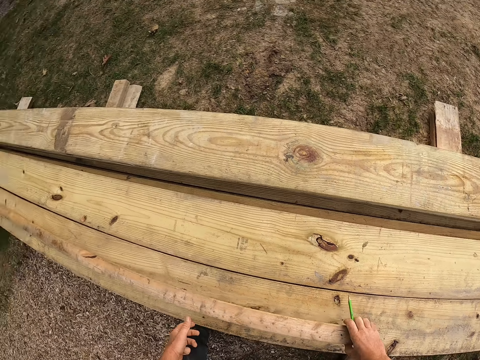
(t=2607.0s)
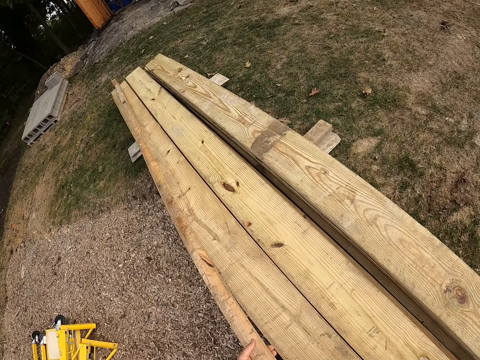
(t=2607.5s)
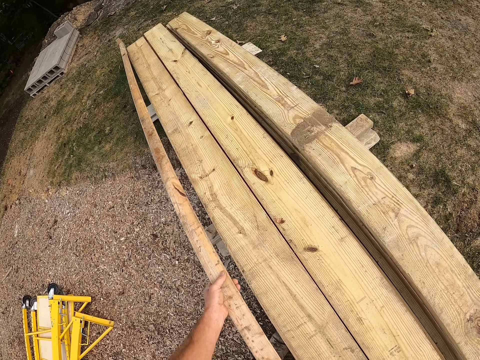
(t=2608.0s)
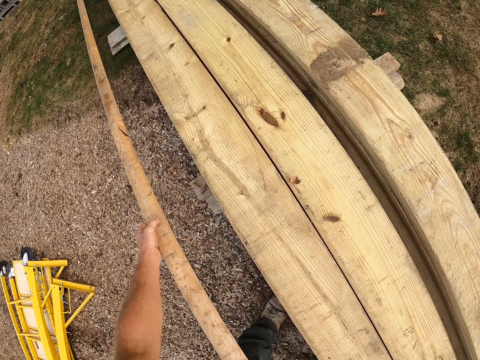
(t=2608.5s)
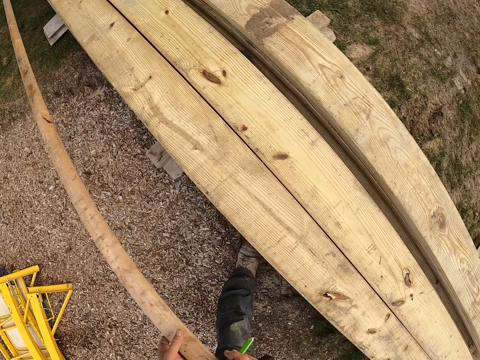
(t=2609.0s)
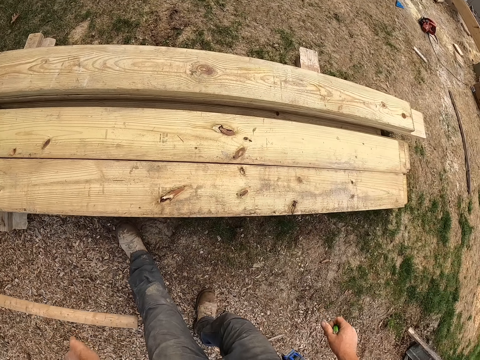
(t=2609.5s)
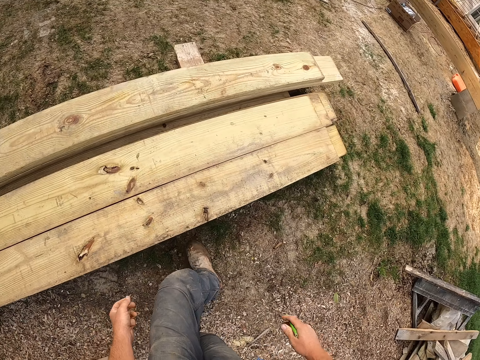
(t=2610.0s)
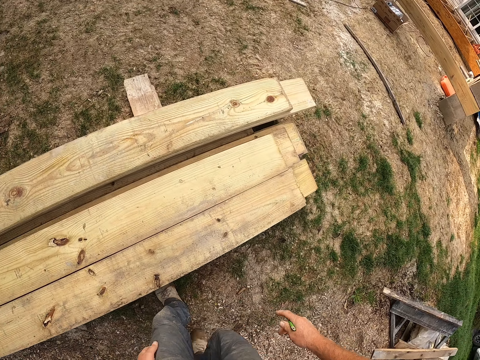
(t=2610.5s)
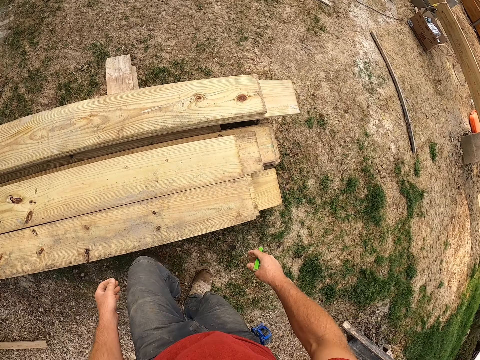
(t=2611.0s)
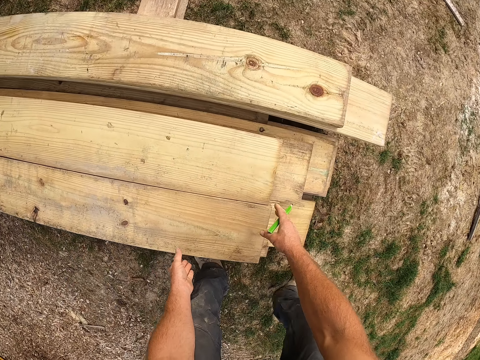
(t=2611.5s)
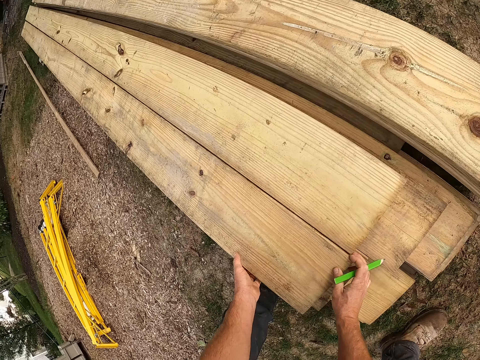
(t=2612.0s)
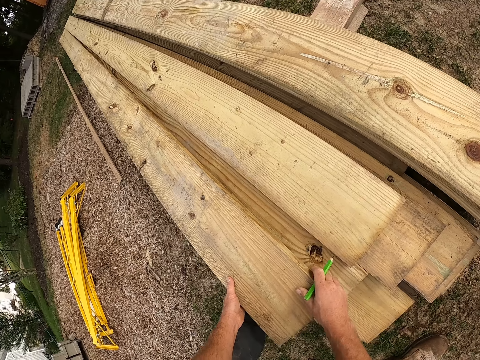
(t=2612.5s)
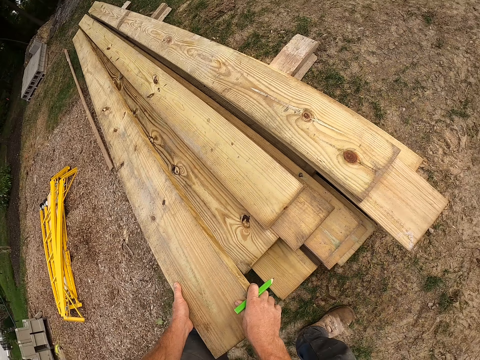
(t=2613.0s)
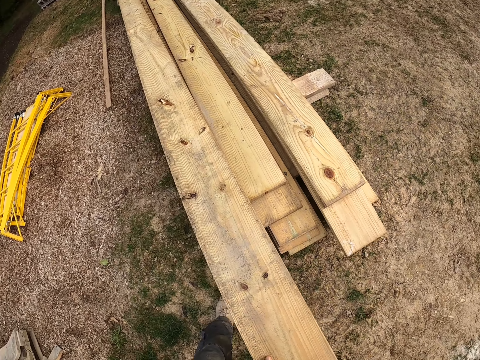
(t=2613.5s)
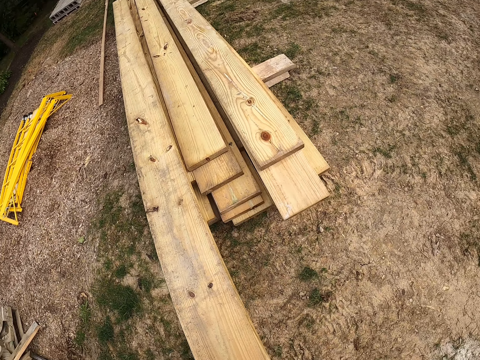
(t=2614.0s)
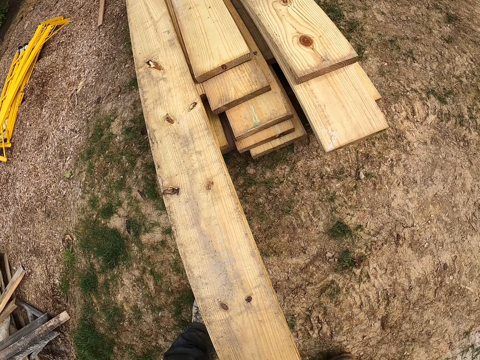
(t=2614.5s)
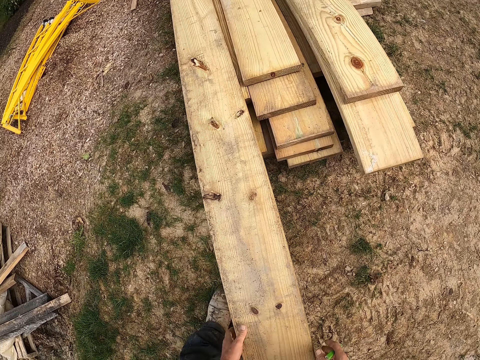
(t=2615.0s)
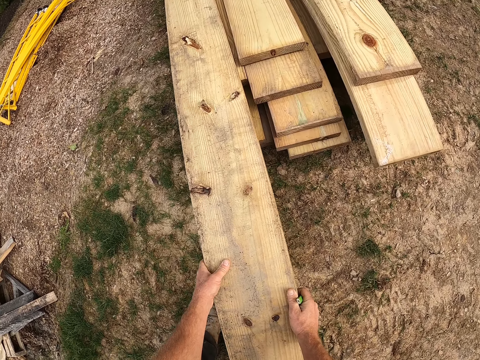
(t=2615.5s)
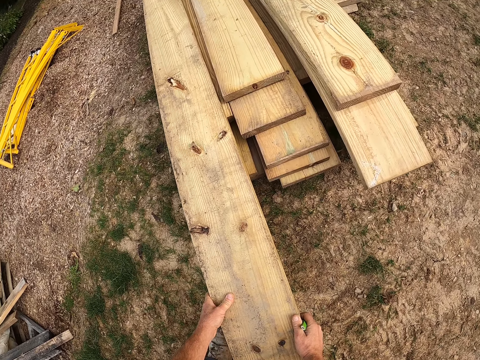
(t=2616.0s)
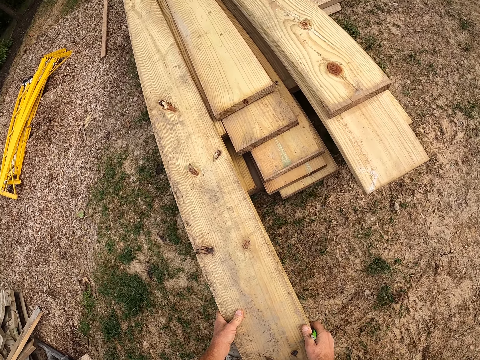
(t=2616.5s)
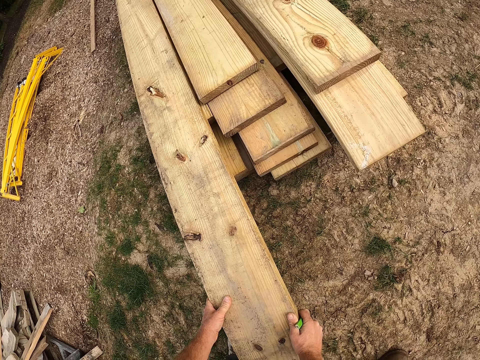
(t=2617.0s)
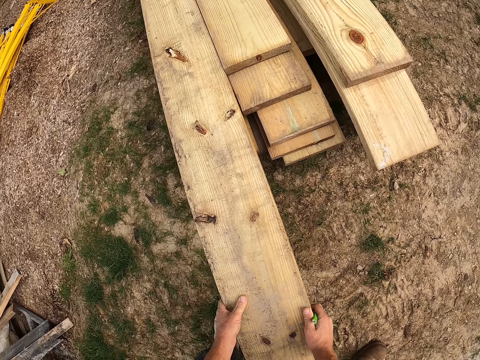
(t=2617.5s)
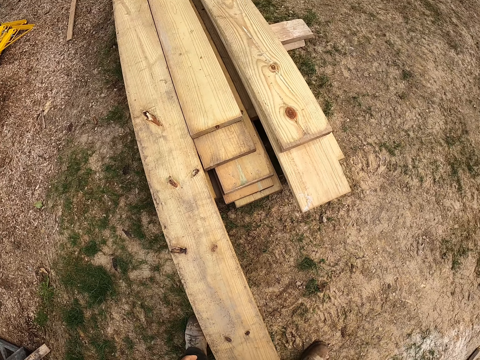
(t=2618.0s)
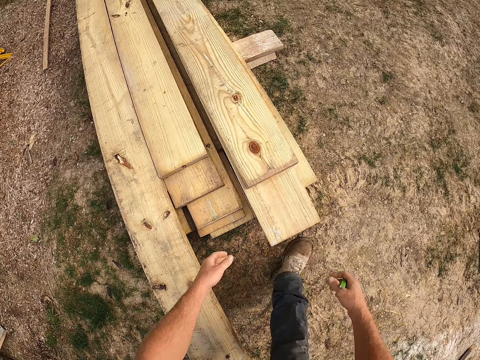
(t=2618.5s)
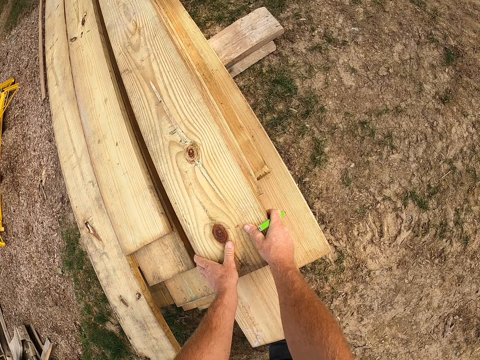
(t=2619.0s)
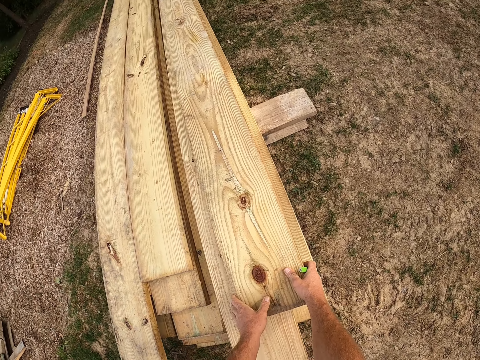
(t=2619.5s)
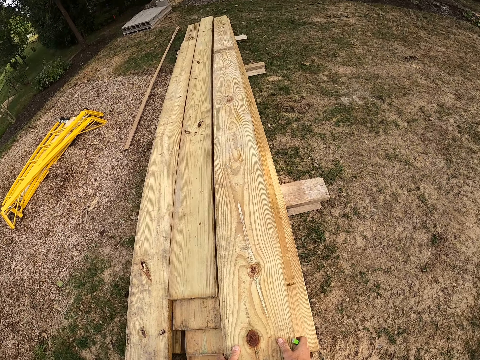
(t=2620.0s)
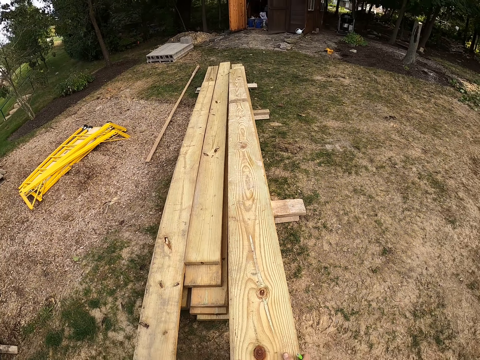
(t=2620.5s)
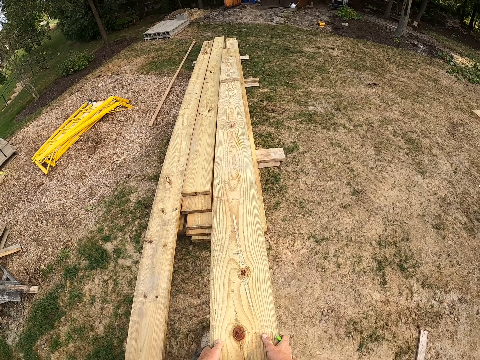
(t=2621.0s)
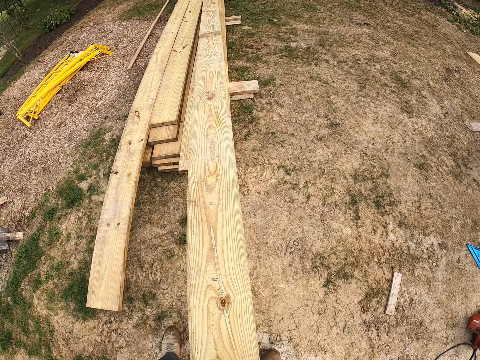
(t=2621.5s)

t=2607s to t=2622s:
The camera wearer picks up the wooden plank or piece of wood from the planks on the ground. They drop the wooden plank on the ground. They walk around the construction. They move the wooden plank and pick up the piece of wood. They move the wooden plank and pick up the piece of wood.

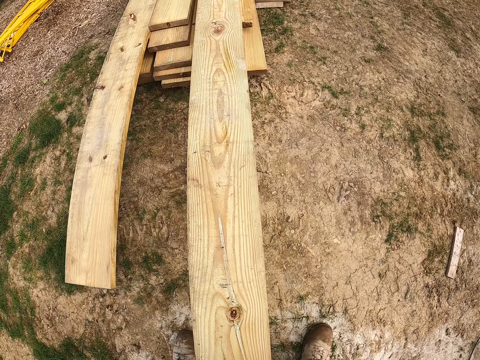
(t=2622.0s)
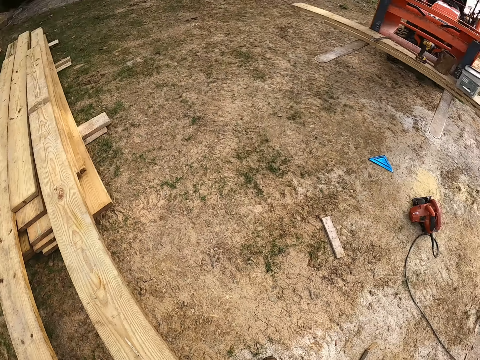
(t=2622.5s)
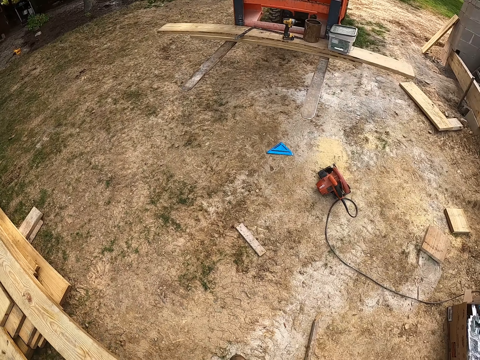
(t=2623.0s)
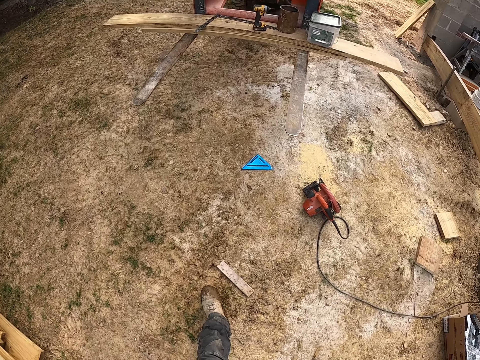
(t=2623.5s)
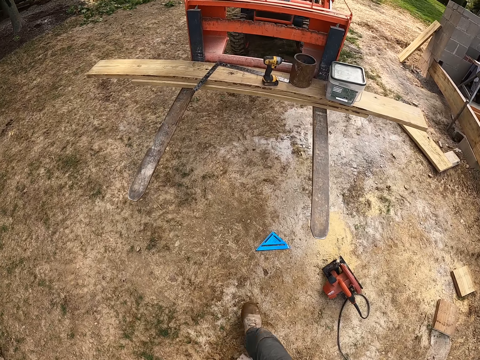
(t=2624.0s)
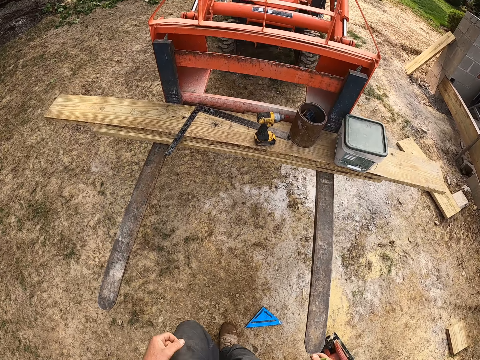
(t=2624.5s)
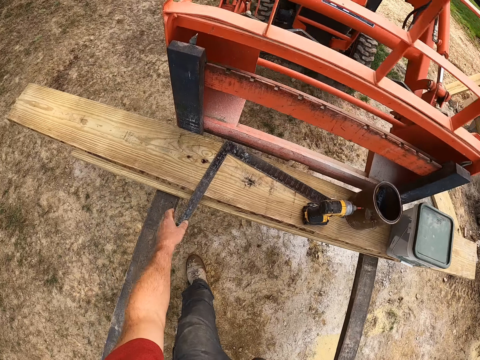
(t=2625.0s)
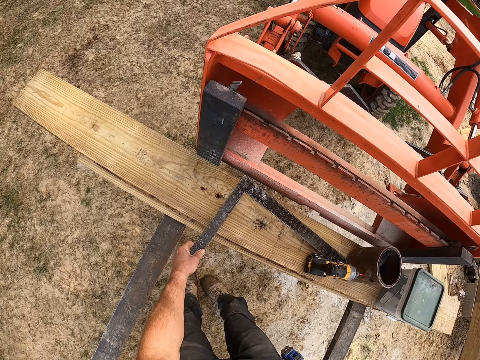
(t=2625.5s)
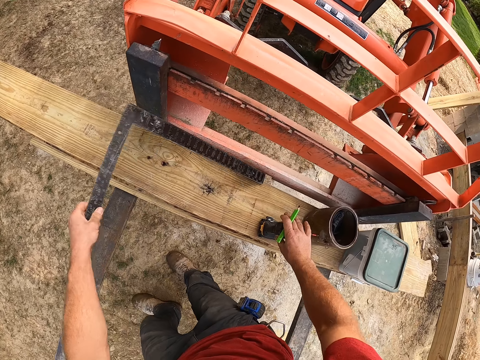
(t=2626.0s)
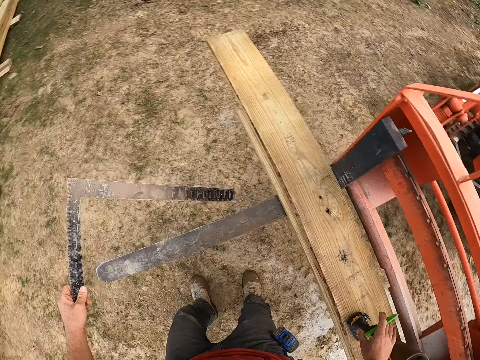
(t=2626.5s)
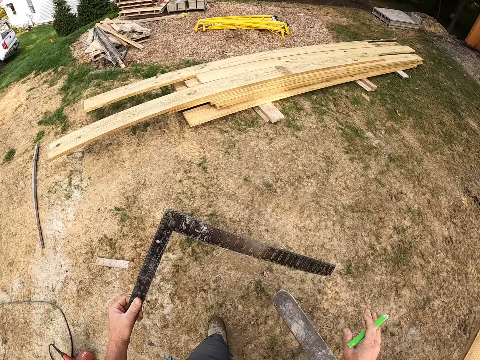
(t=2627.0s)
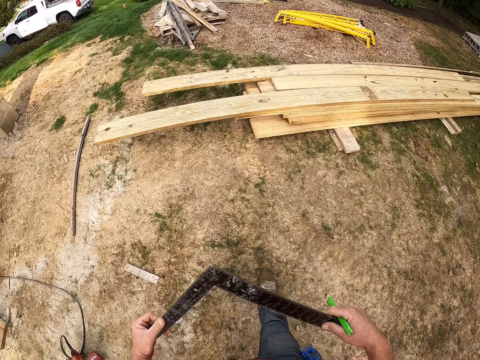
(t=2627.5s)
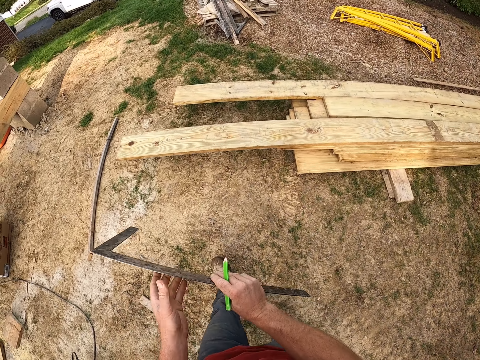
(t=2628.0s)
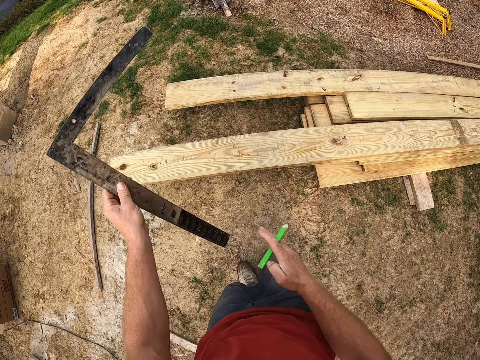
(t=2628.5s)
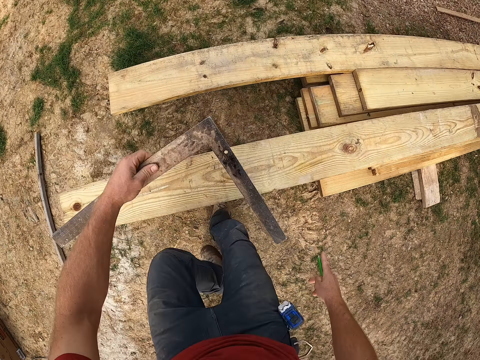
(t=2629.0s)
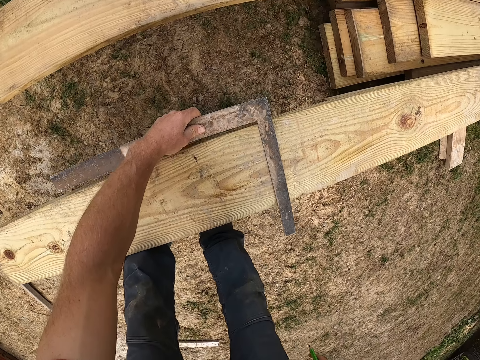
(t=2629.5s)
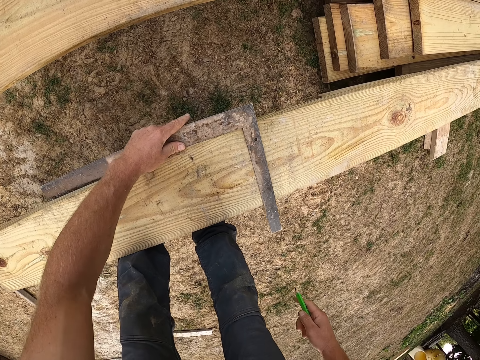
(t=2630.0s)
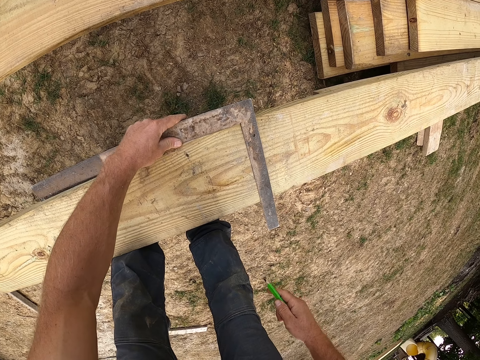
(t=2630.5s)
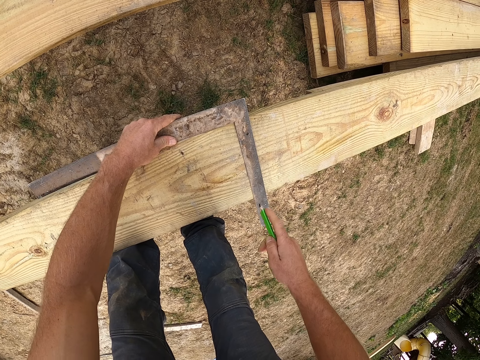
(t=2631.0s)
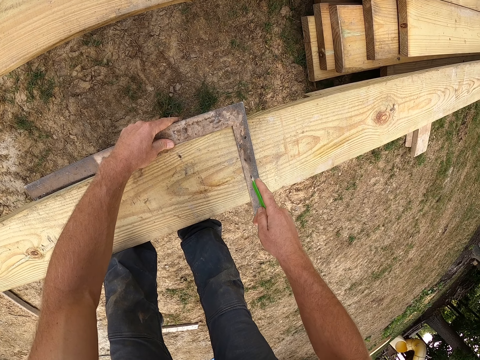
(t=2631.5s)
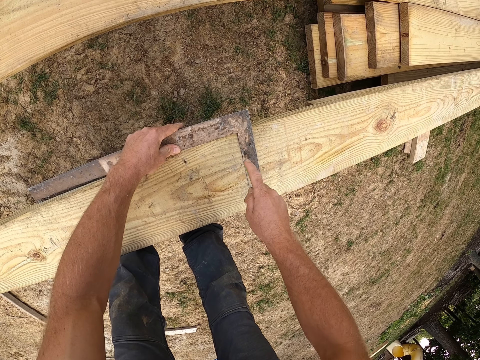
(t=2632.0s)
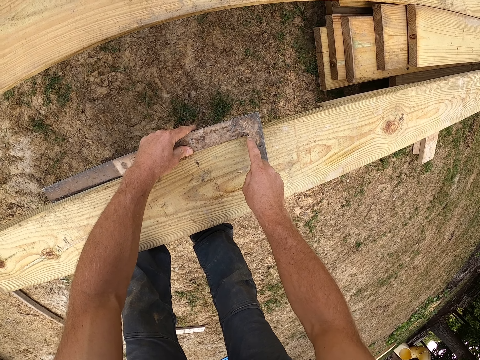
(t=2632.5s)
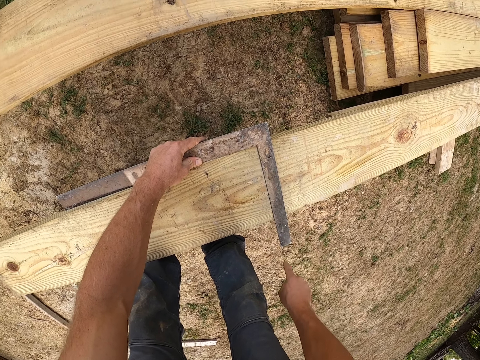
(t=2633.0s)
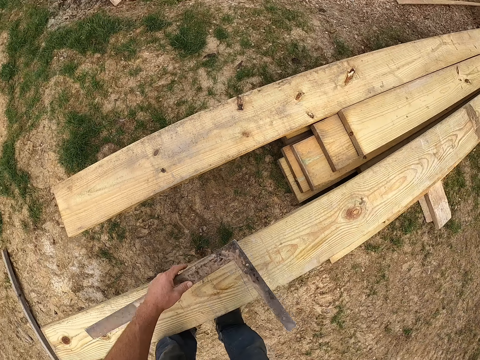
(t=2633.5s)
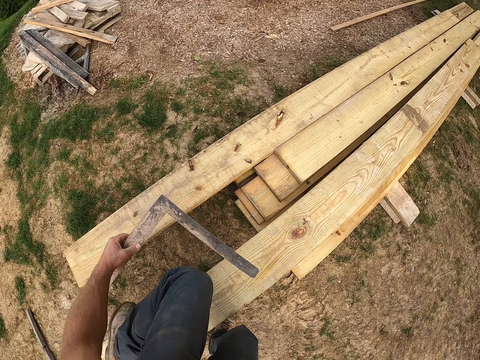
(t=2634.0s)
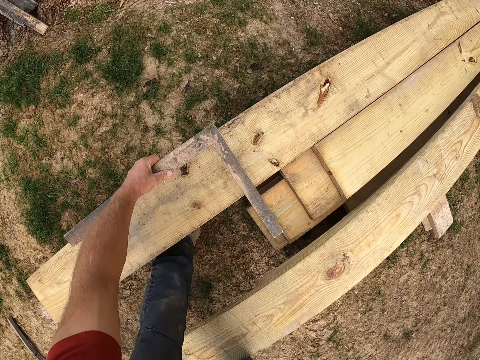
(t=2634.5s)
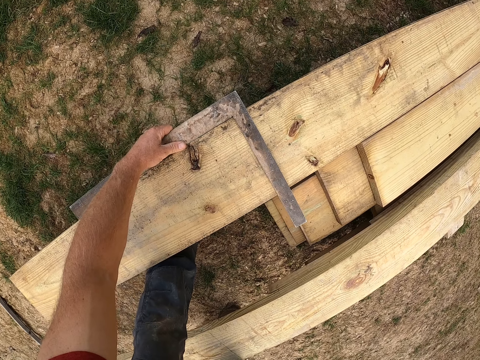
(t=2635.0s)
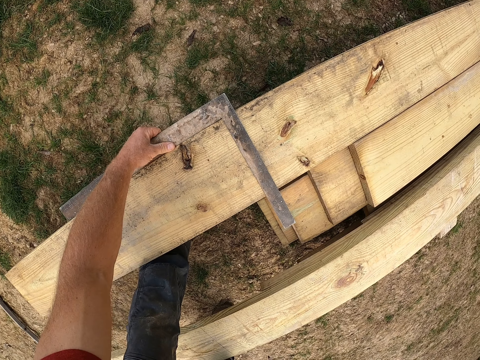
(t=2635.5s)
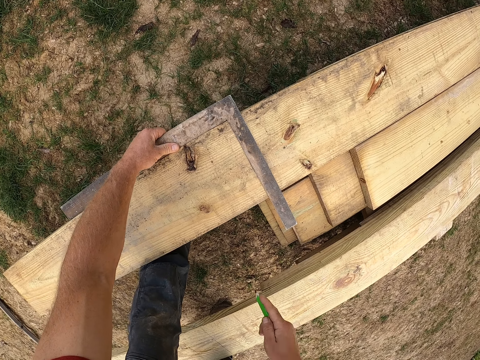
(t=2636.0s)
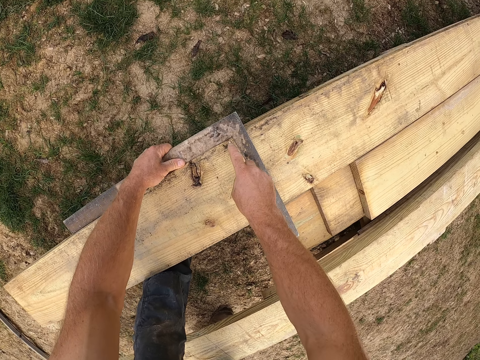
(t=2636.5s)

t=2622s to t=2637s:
The camera wearer walks towards the tractor. They pick up a square ruler or angle ruler from the wooden plank. They walk towards the planks. They measure the wooden plank with the square ruler and place the angle ruler on the wood. They mark a point on the wooden plank with the pencil. They pick up the angle ruler. They measure the wooden plank with the square ruler and place the angle ruler on the wood.
